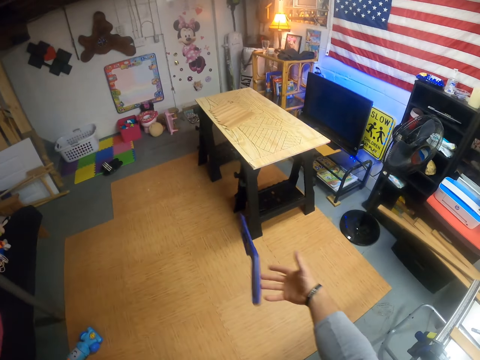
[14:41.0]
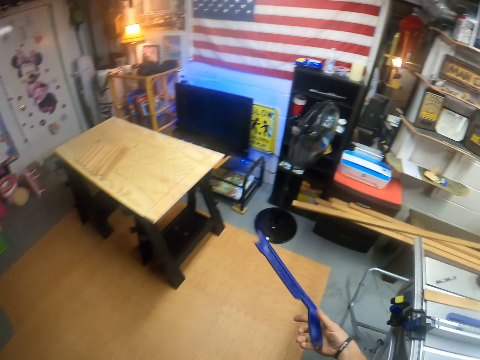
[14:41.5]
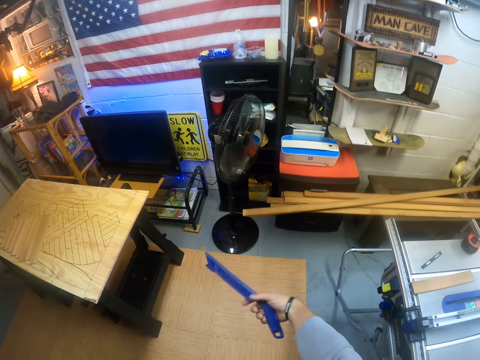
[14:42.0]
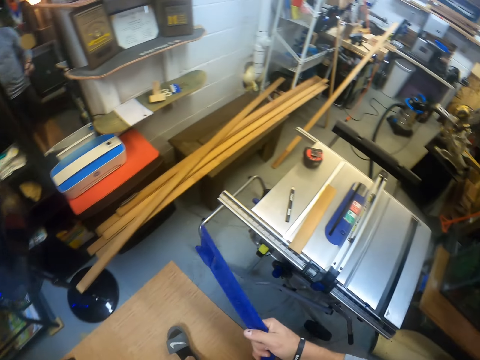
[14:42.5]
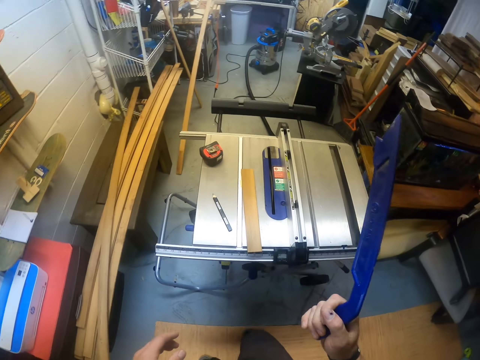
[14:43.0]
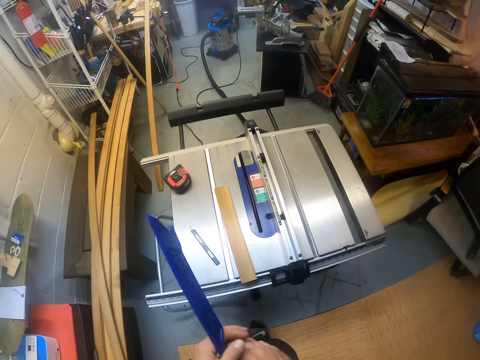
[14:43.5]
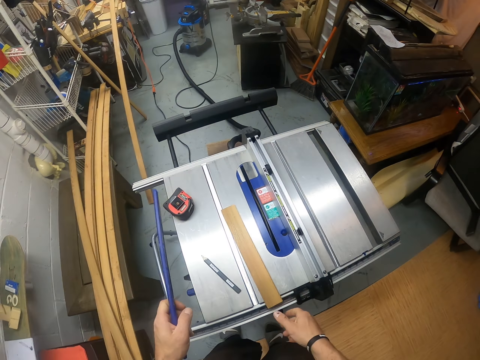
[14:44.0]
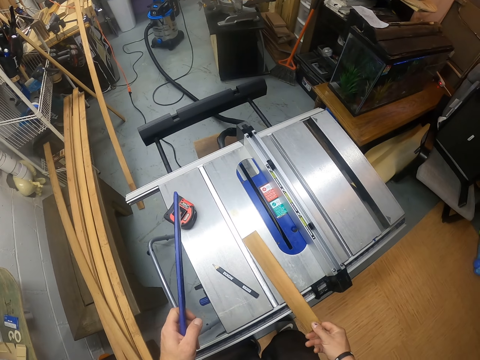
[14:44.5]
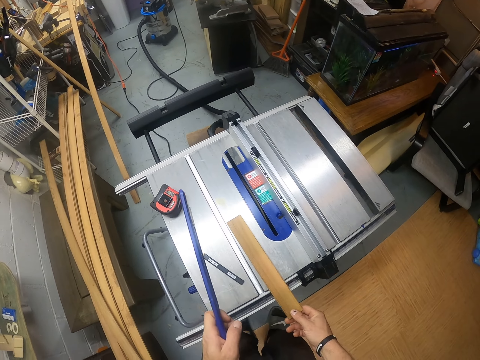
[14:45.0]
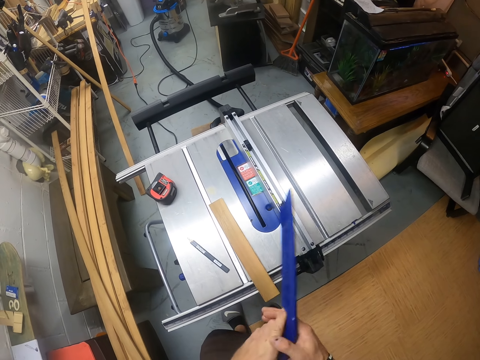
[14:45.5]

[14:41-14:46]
The camera wearer passes the push stick from his right hand to his left hand. He shifts the plank on the table saw with his right hand. He passes the push stick from his left hand to his right hand. He holds a piece of wood.

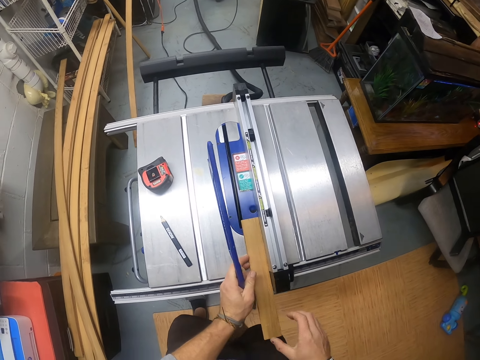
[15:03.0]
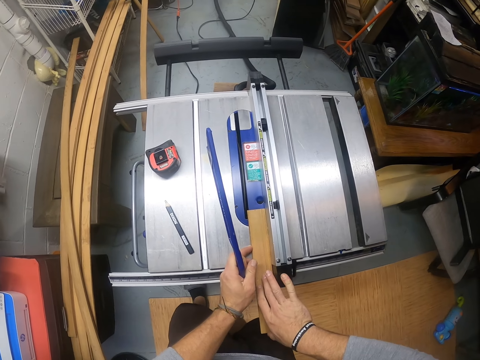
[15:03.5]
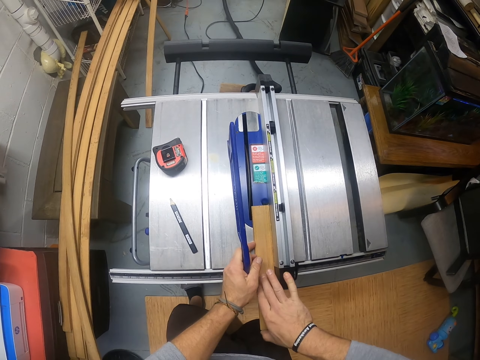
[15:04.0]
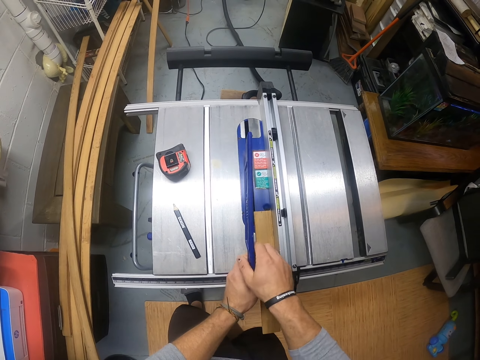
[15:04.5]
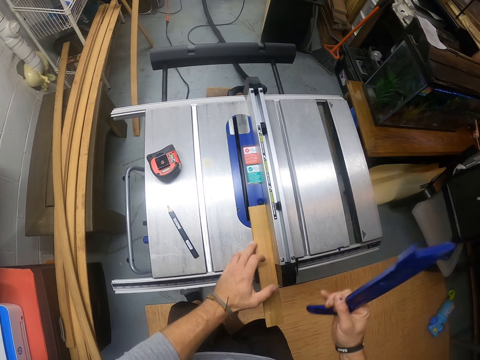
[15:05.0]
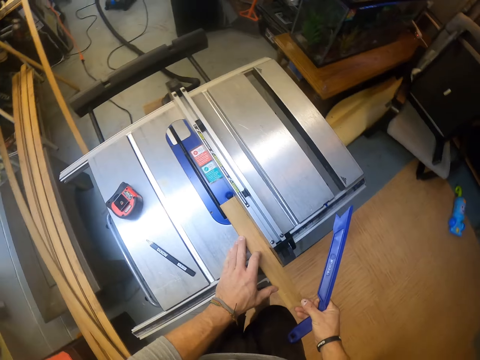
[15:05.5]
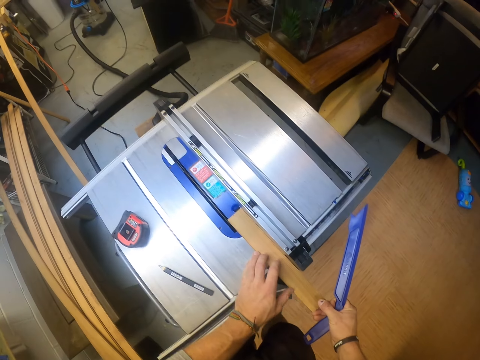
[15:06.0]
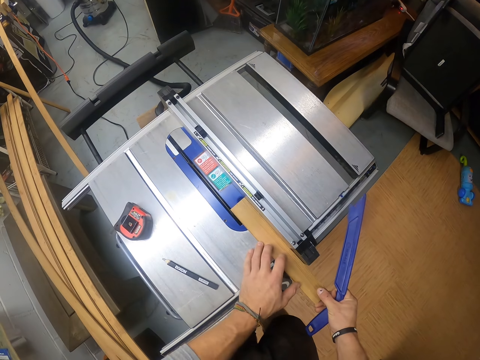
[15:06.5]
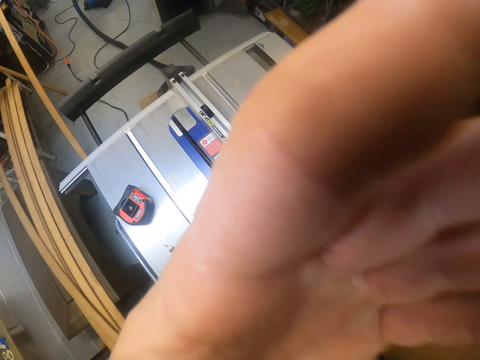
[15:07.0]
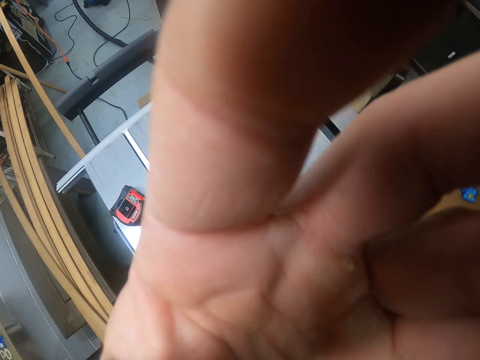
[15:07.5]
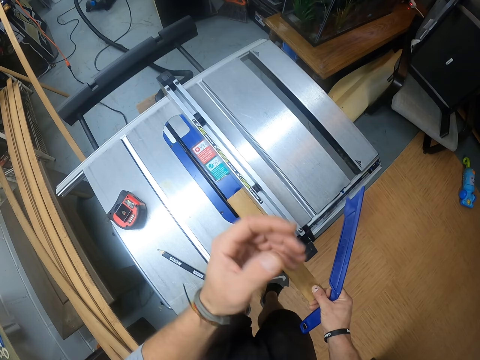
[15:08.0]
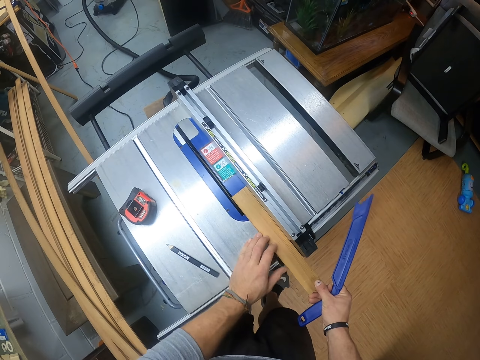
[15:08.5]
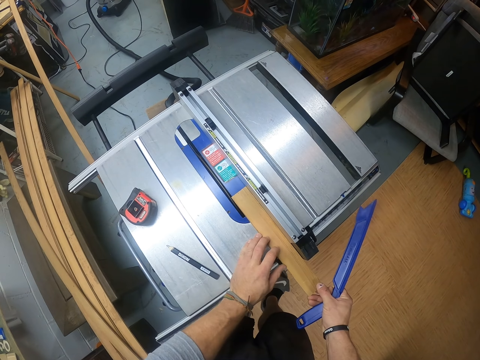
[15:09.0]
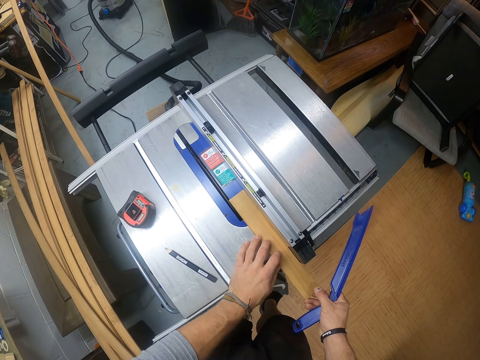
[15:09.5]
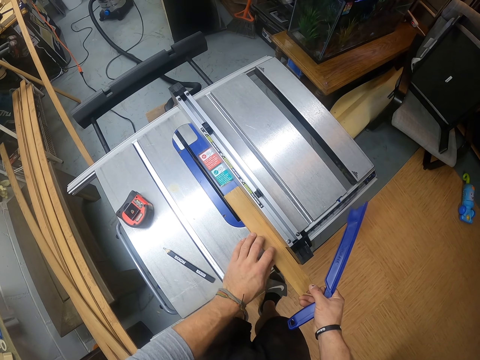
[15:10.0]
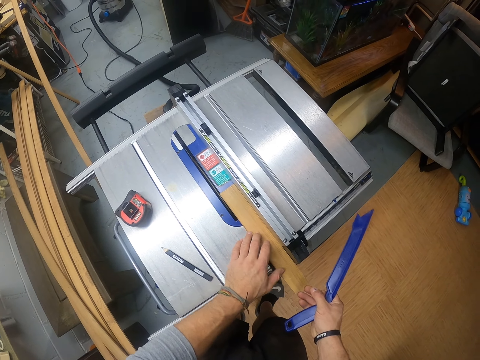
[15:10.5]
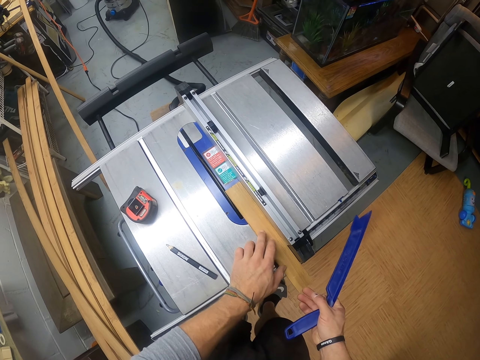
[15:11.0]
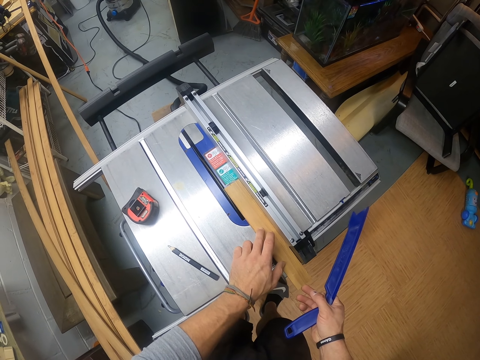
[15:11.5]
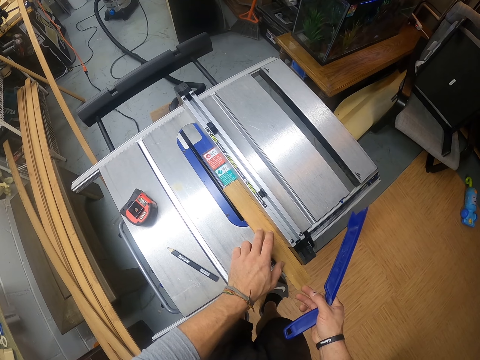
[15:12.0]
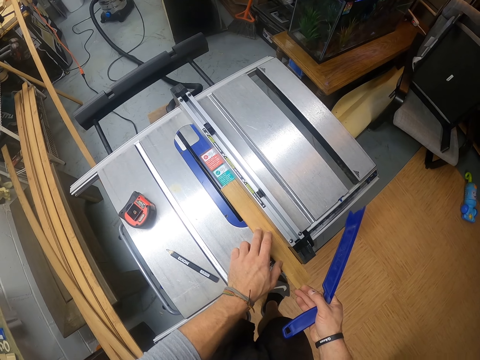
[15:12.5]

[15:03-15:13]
The camera wearer measures a piece of wood. He picks the push stick from his left hand with his right hand. He adjusts a camera on his head with his left hand. He touches the camera. He holds the plank on the table saw with both hands. He cuts the plank in both hands with the table saw.

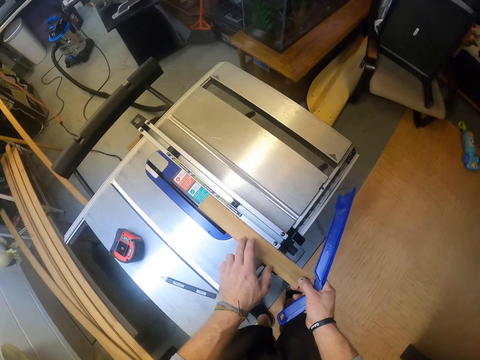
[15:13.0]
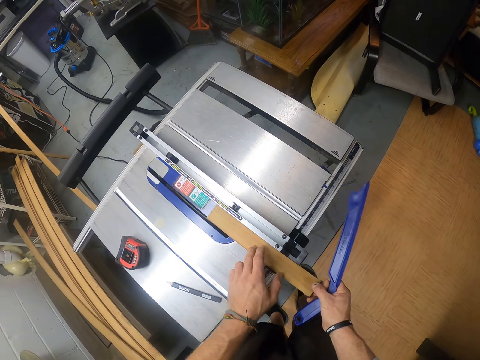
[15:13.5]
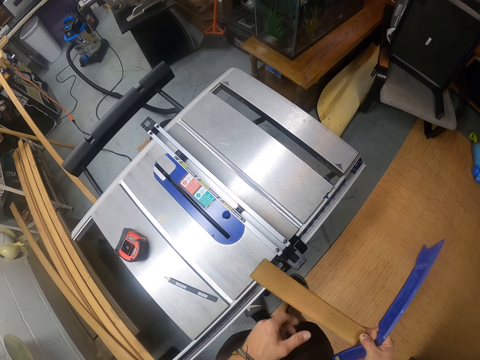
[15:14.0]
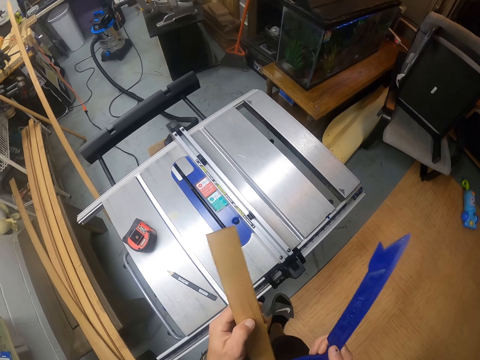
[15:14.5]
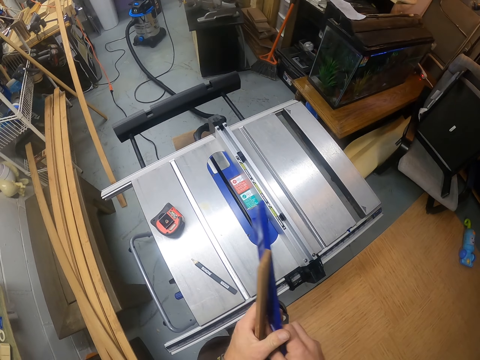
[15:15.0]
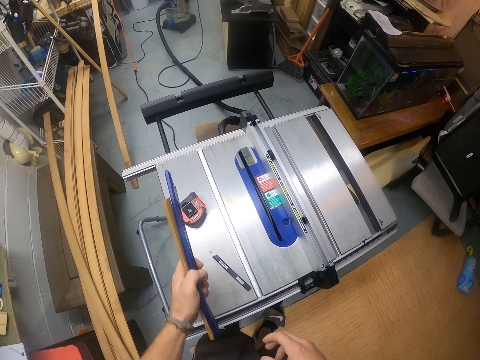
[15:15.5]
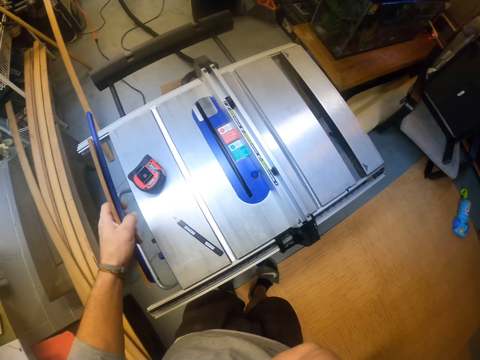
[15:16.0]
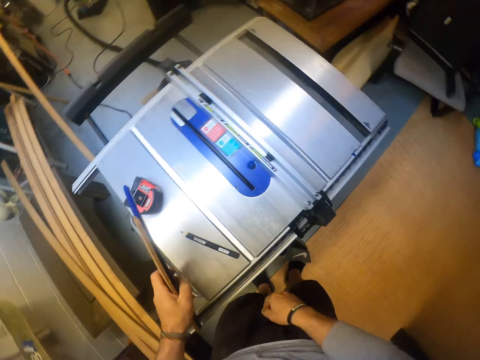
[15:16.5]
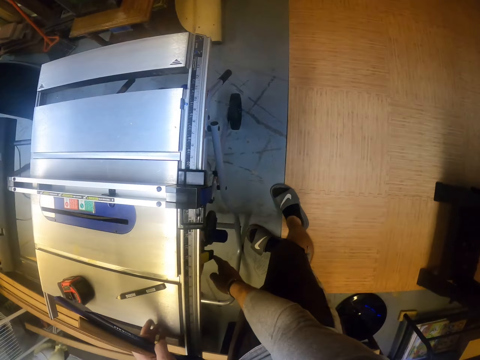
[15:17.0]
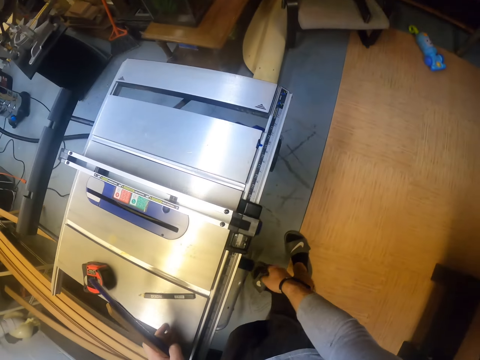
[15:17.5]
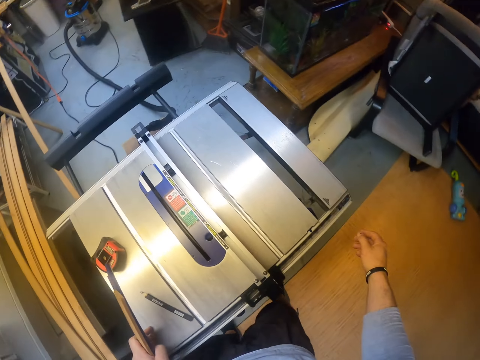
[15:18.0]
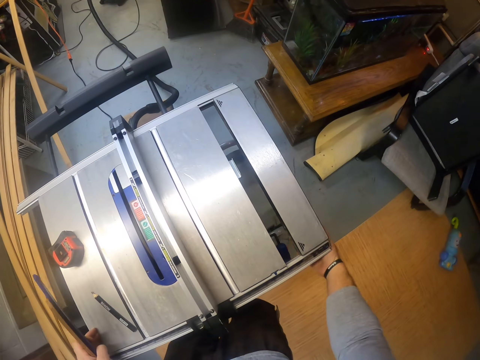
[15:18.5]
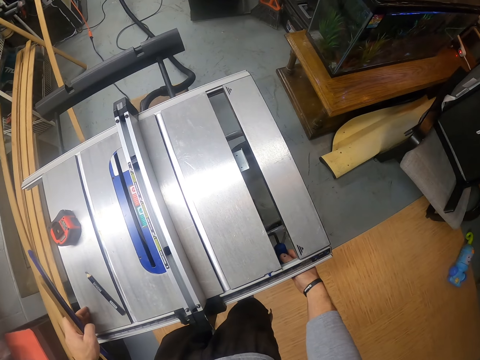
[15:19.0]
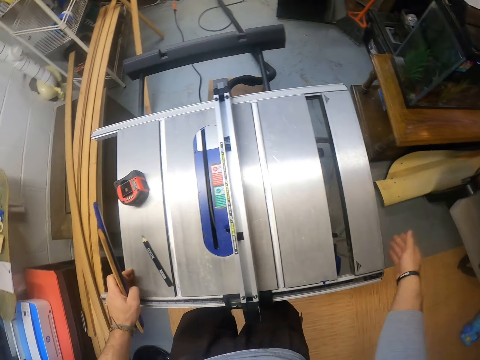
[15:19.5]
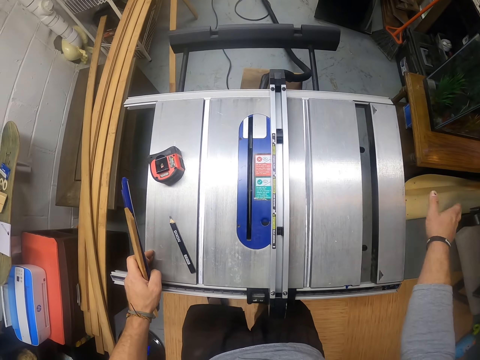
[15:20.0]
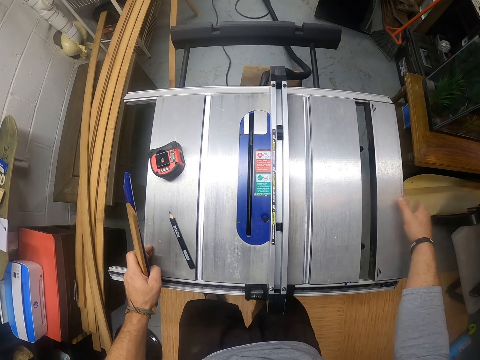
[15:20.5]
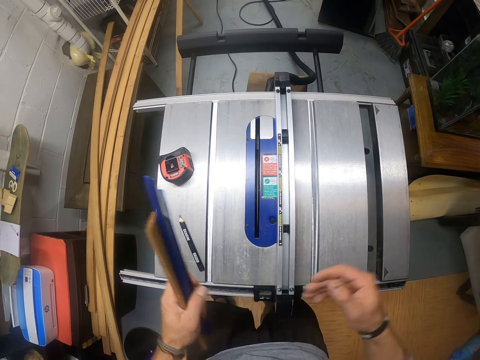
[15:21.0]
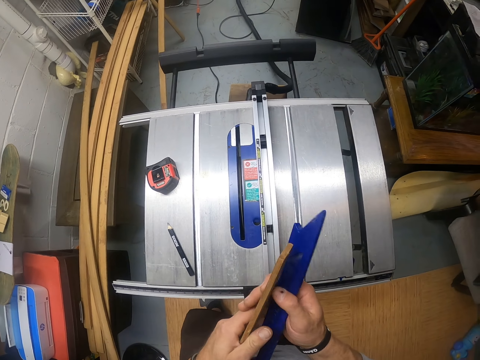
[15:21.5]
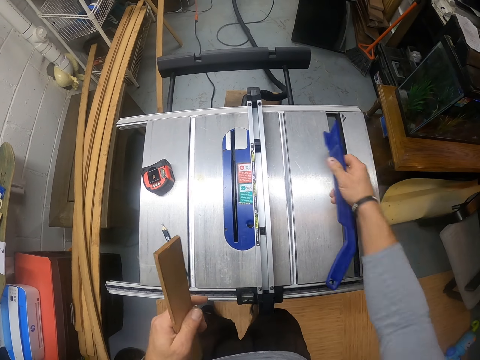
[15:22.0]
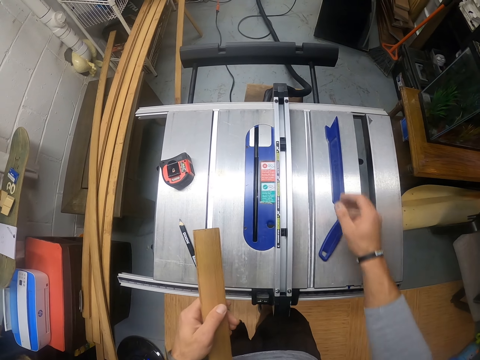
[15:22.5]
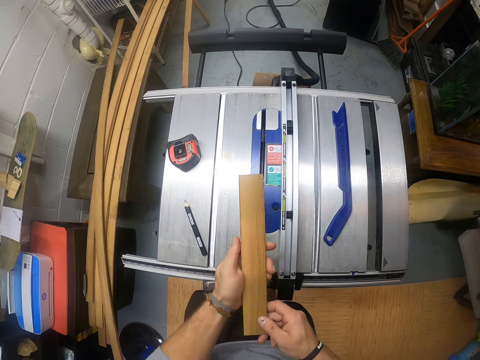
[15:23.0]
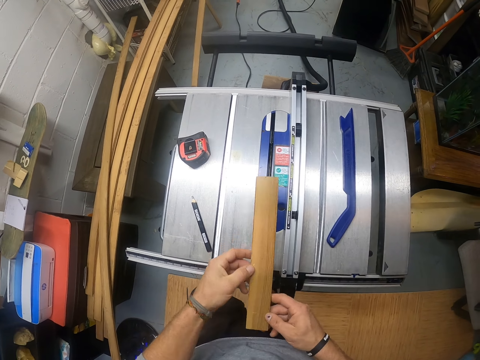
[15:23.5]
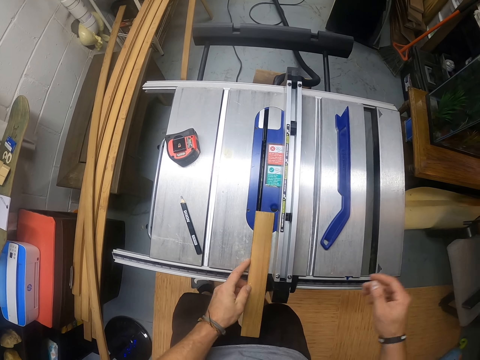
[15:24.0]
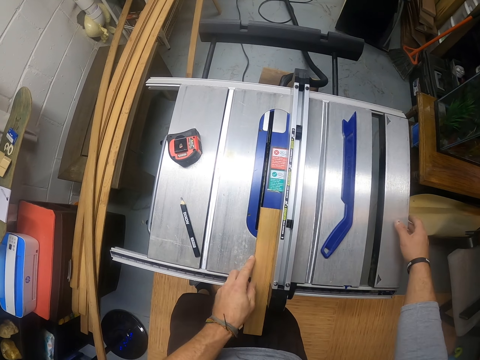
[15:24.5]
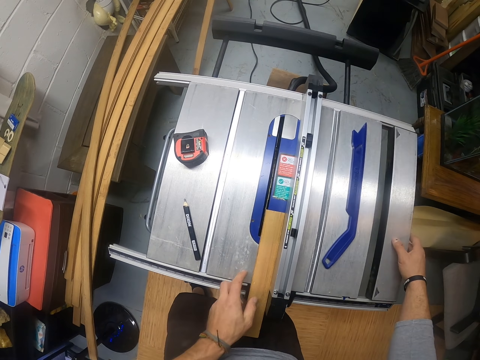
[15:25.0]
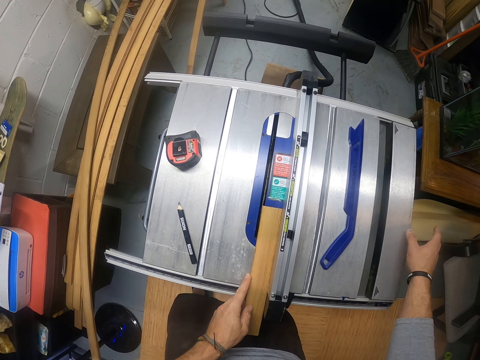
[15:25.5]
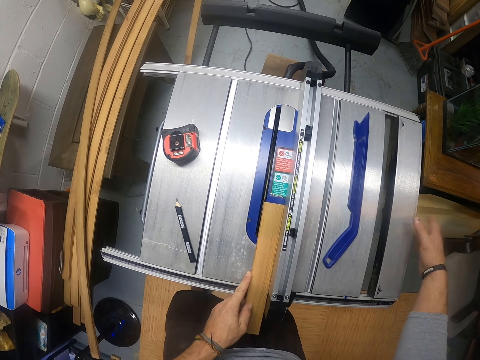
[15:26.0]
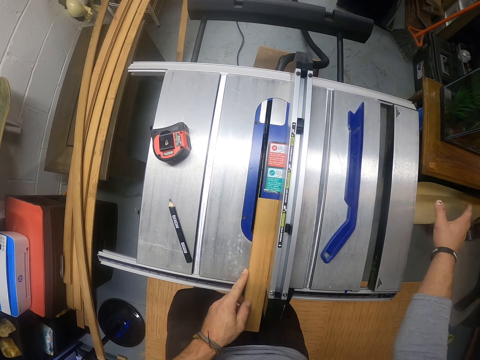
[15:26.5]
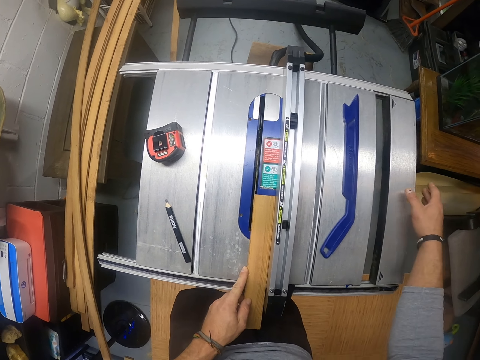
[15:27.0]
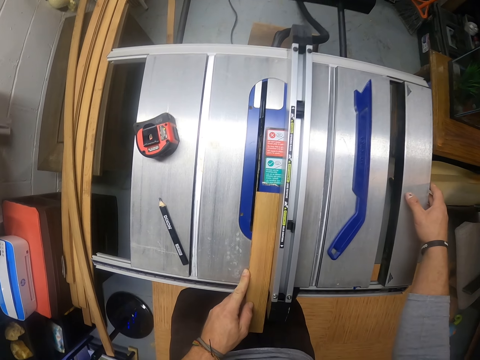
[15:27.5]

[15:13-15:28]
The camera wearer holds the plank and the push stick with his left hand. He passes something to the left hand. He does something. He presses a button under the table saw with his right hand. He turns a knob under the table saw with his right hand. He taps the table saw with his right hand. He holds the table saw. He passes the push stick from his left hand to his right hand. He drops the push stick on the table saw with his right hand. He holds the plank with both hands. He puts the plank in the table saw with his left hand. He taps the table saw with his right hand. He holds the table saw.
